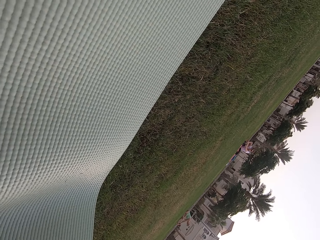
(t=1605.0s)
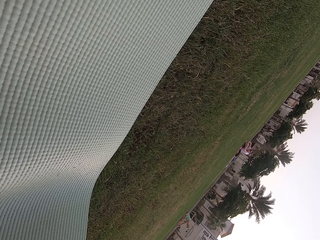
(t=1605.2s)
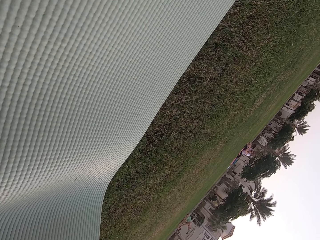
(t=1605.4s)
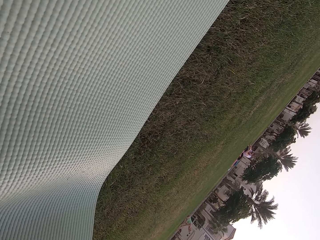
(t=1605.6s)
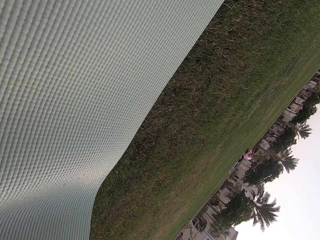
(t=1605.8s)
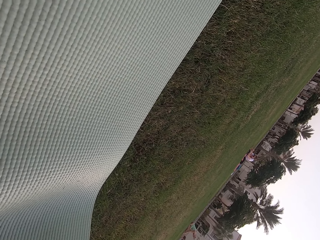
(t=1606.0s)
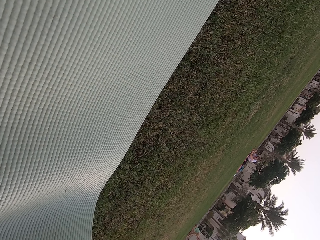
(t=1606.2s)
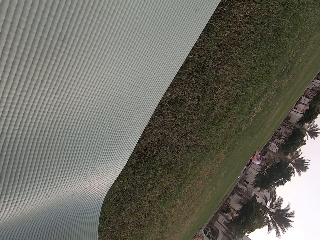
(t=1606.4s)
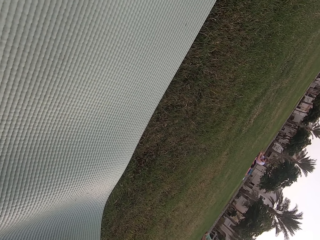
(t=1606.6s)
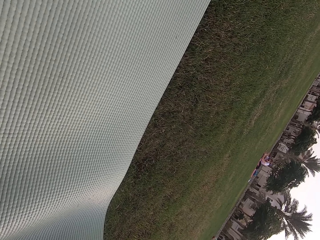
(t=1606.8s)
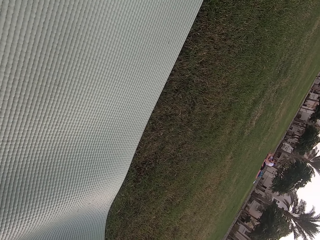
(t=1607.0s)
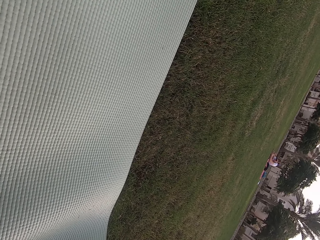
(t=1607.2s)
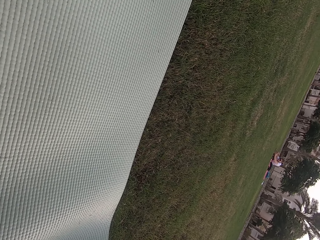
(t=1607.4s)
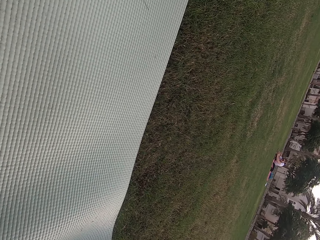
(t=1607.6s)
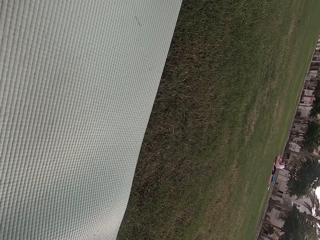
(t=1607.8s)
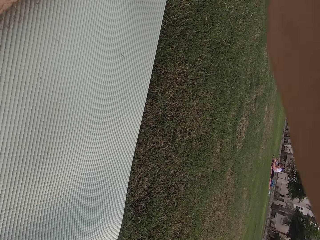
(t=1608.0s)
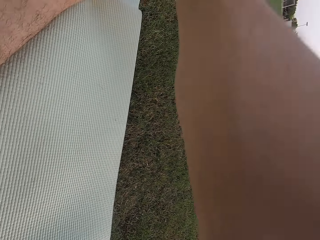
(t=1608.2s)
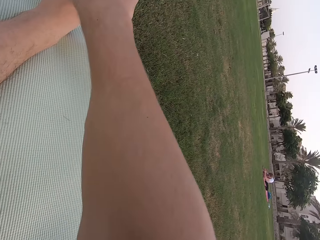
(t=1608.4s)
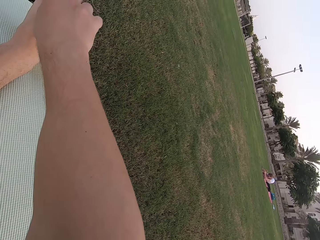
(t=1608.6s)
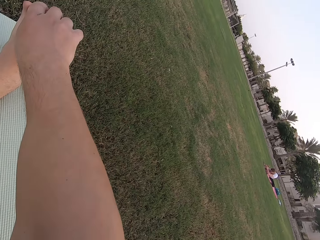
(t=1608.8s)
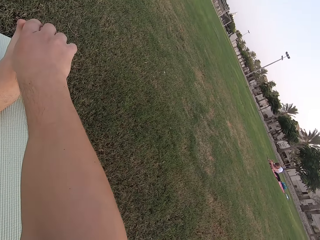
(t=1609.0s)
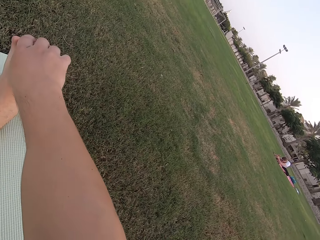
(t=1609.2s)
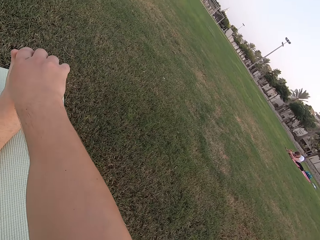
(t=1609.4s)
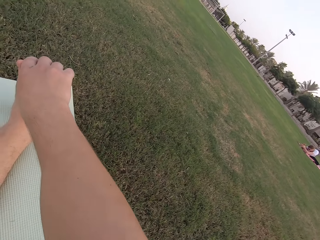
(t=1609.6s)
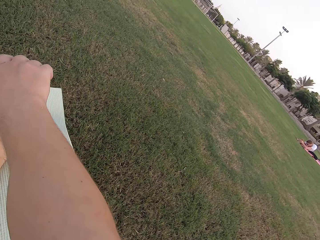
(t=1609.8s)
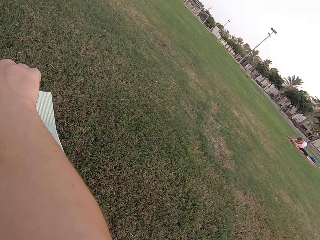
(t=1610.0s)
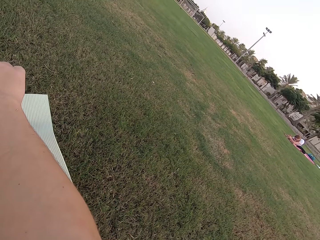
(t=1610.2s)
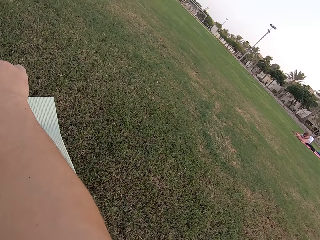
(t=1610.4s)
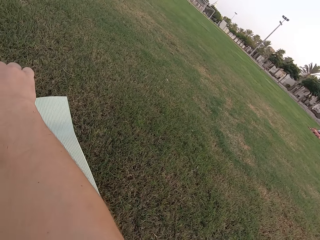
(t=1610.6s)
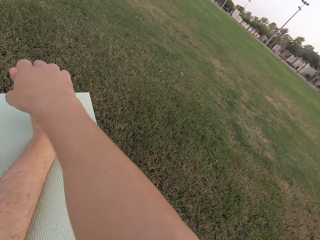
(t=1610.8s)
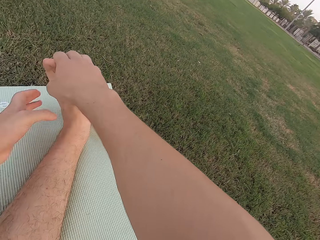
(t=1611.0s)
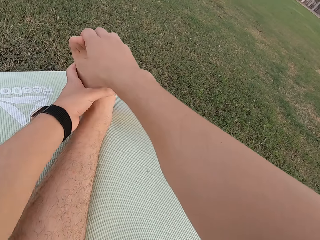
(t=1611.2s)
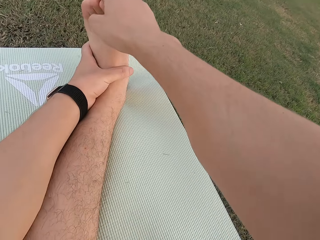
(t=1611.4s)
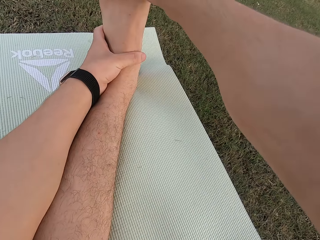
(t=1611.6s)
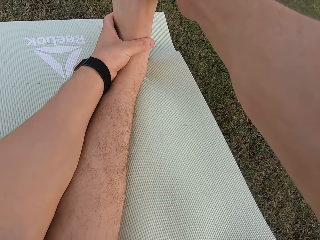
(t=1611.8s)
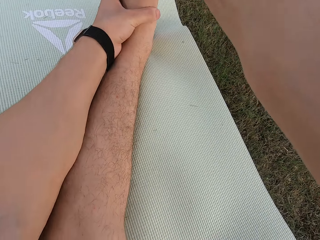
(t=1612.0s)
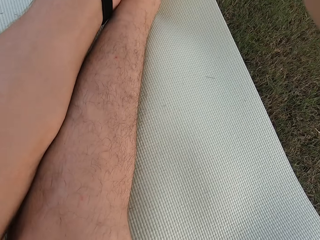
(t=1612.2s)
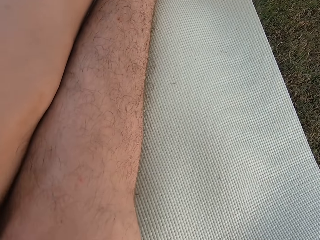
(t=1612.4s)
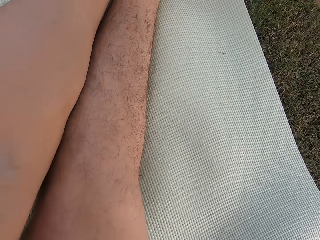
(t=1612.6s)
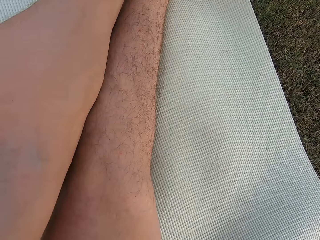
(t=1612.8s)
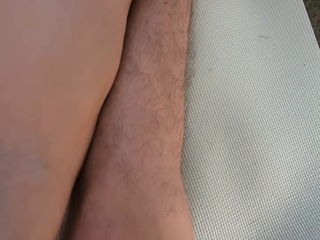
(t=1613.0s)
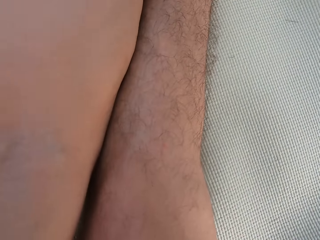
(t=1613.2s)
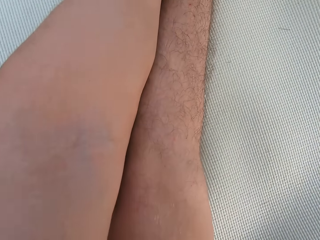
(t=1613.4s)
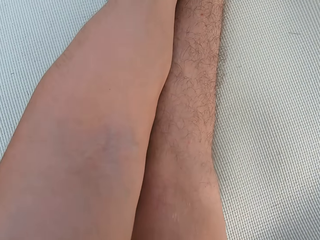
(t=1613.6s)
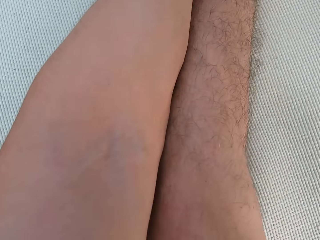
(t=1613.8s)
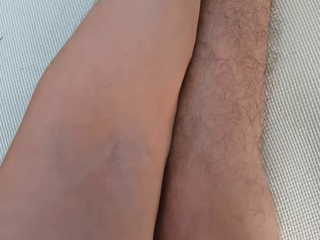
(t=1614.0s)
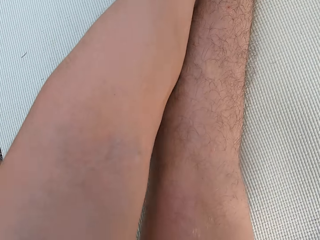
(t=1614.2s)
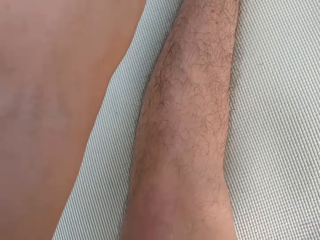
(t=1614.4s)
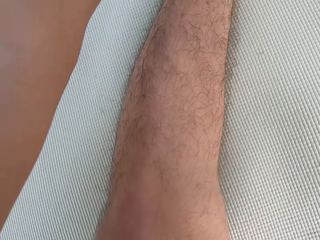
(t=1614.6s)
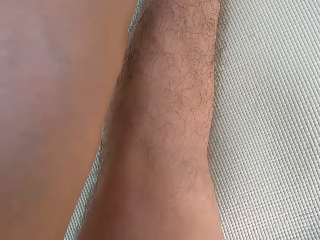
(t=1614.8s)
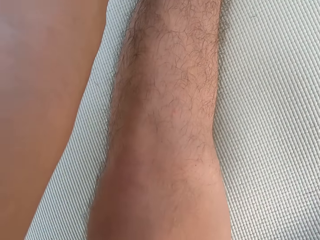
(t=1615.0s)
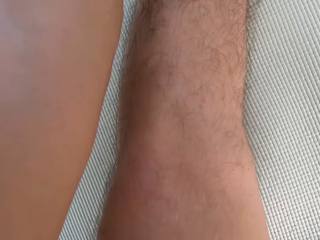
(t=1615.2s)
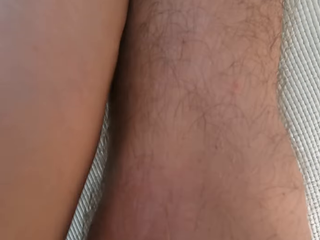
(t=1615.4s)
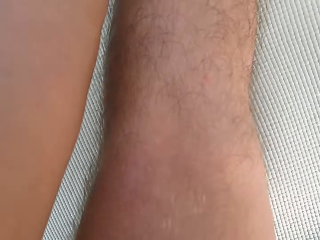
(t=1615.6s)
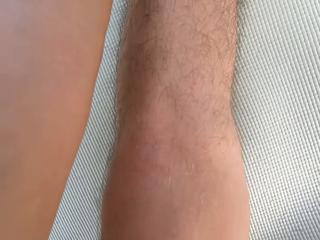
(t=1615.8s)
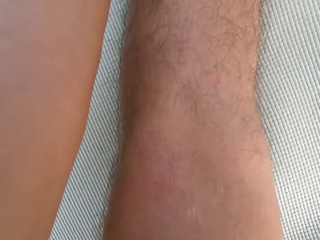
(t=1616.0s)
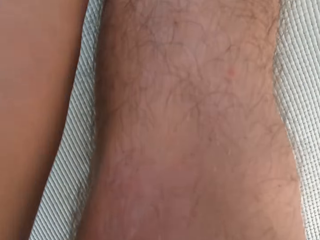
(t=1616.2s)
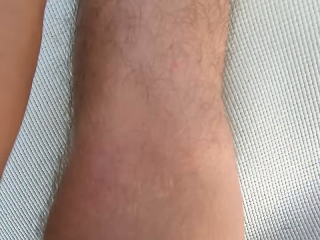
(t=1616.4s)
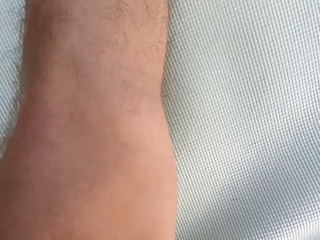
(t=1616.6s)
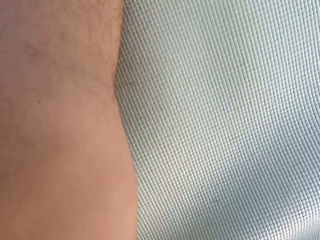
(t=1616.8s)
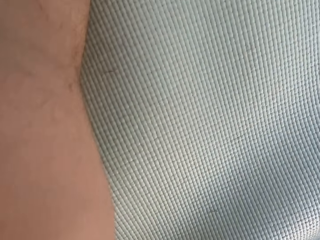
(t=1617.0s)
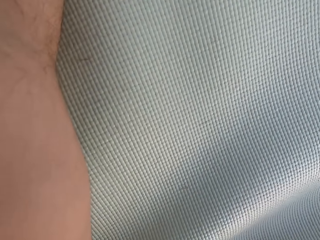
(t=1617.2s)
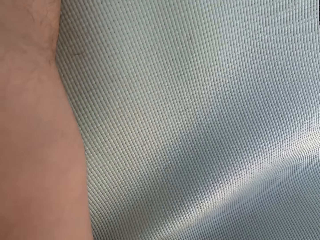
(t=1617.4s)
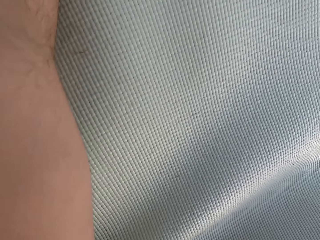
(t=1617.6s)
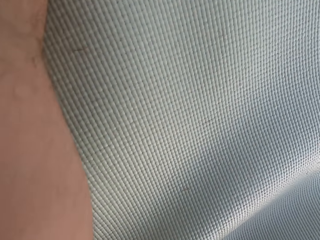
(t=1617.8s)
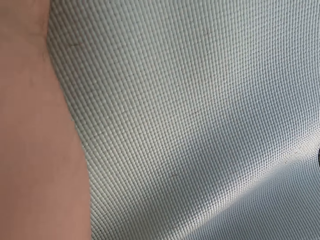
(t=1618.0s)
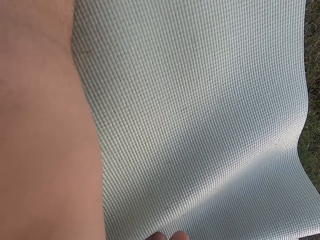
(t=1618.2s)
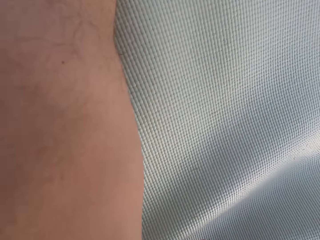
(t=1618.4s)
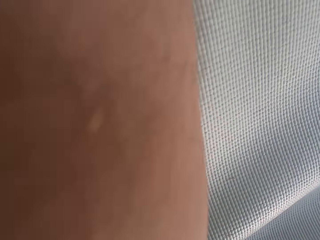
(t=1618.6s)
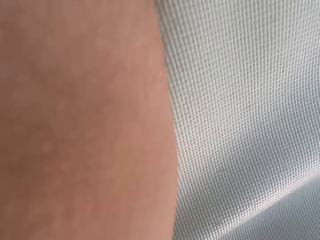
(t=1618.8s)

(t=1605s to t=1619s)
The camera wearer looks around the field. He holds his left foot. He holds the left foot again with both hands. He stretches his left leg on the exercise mat.

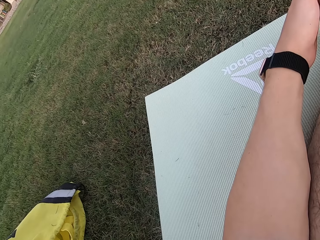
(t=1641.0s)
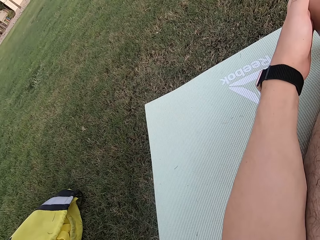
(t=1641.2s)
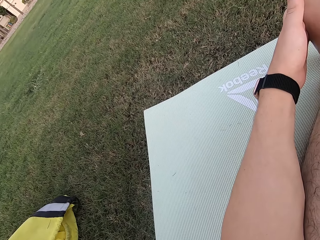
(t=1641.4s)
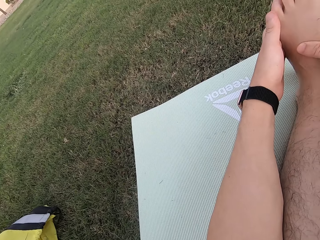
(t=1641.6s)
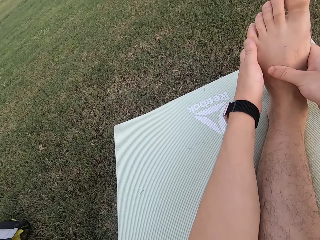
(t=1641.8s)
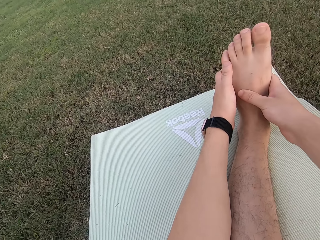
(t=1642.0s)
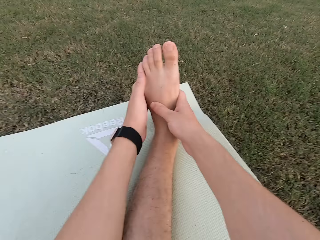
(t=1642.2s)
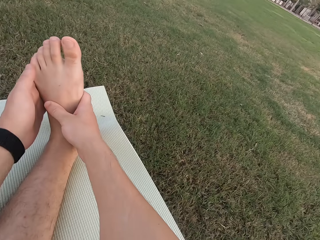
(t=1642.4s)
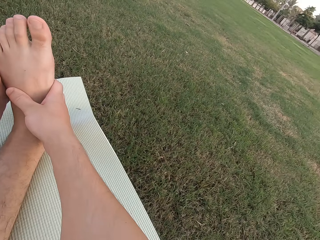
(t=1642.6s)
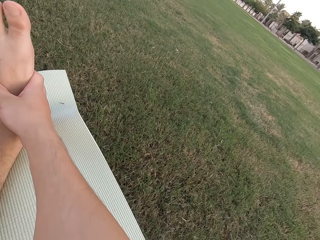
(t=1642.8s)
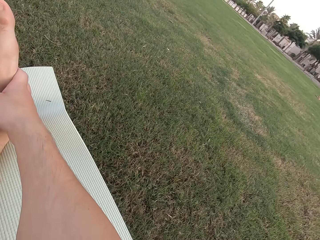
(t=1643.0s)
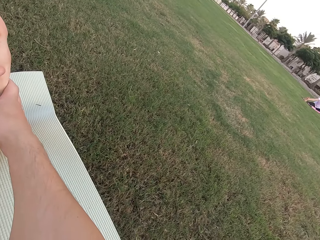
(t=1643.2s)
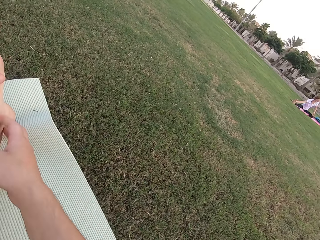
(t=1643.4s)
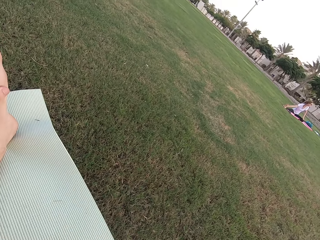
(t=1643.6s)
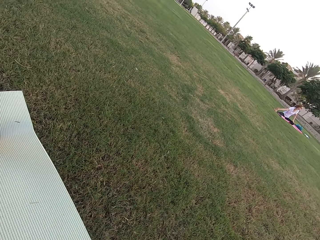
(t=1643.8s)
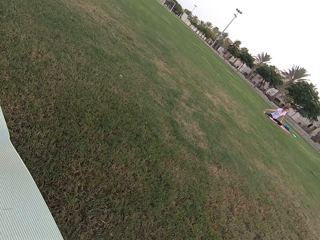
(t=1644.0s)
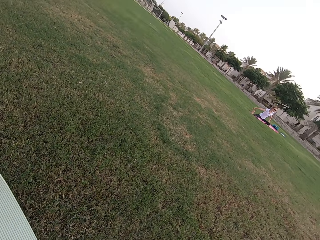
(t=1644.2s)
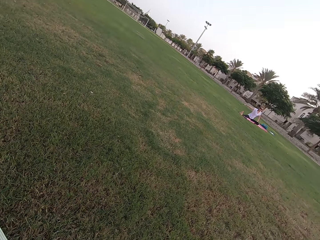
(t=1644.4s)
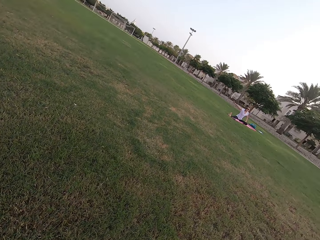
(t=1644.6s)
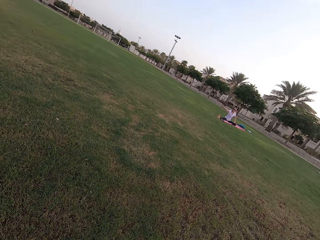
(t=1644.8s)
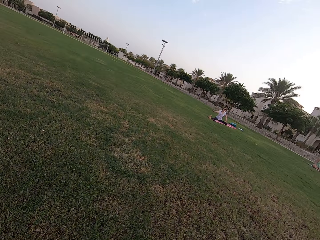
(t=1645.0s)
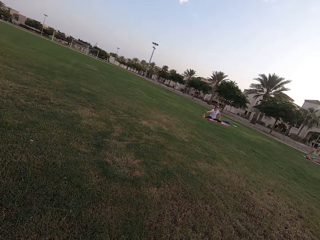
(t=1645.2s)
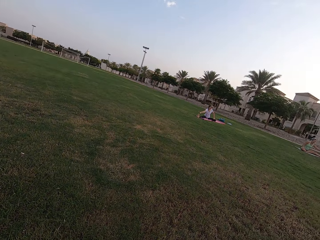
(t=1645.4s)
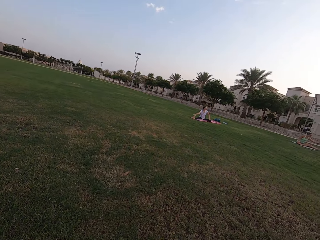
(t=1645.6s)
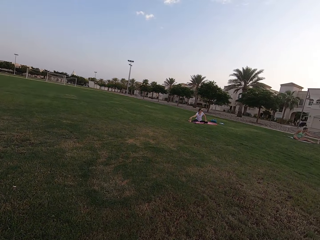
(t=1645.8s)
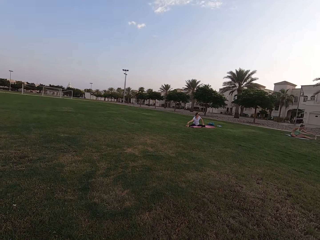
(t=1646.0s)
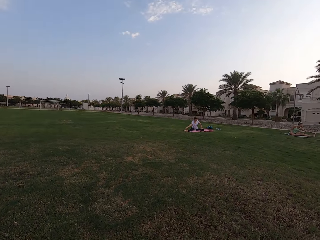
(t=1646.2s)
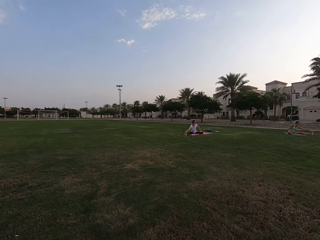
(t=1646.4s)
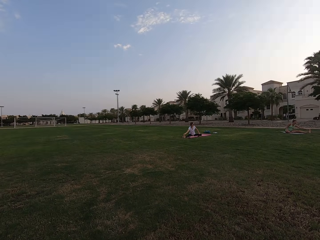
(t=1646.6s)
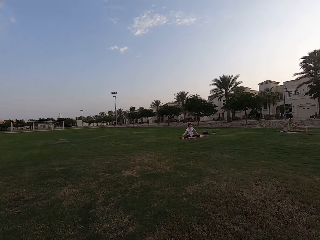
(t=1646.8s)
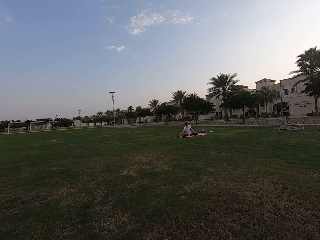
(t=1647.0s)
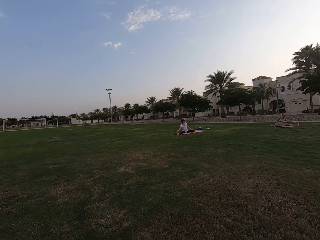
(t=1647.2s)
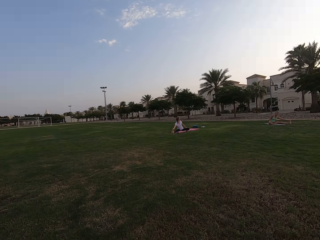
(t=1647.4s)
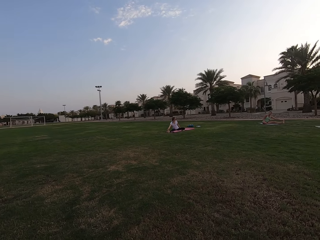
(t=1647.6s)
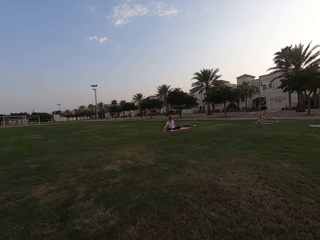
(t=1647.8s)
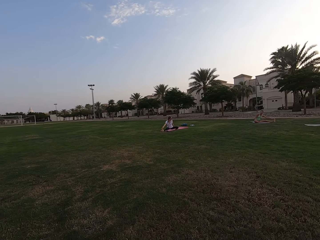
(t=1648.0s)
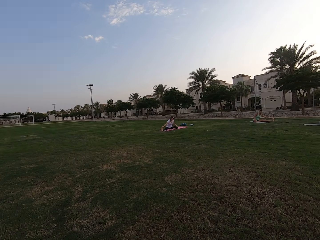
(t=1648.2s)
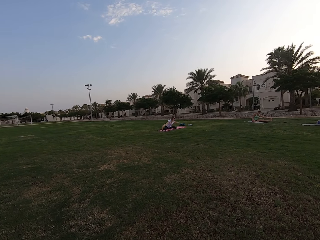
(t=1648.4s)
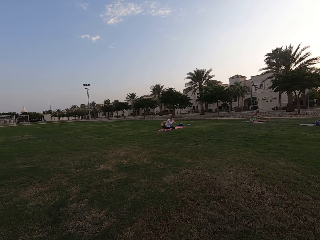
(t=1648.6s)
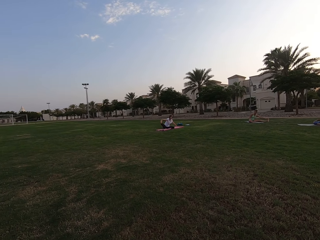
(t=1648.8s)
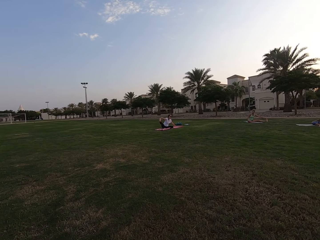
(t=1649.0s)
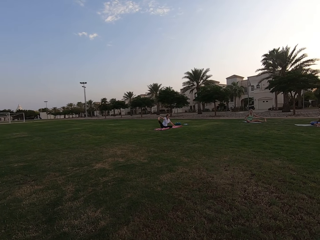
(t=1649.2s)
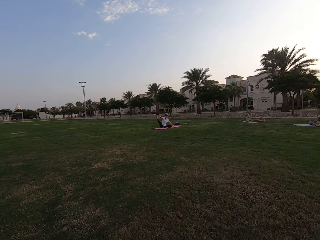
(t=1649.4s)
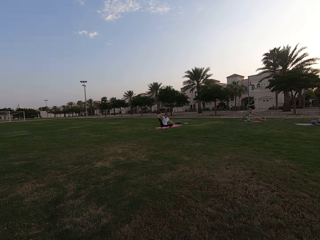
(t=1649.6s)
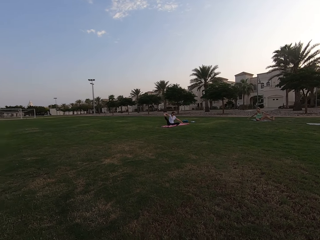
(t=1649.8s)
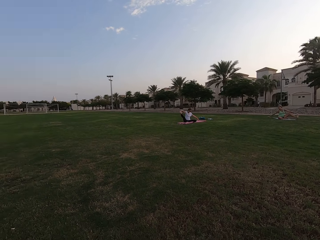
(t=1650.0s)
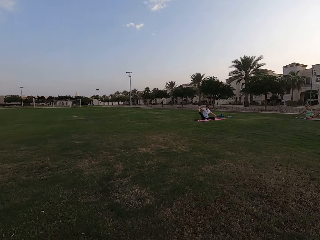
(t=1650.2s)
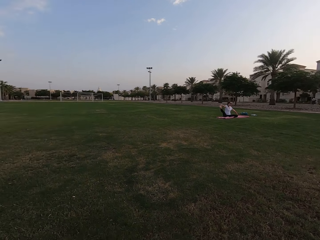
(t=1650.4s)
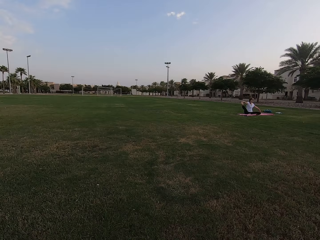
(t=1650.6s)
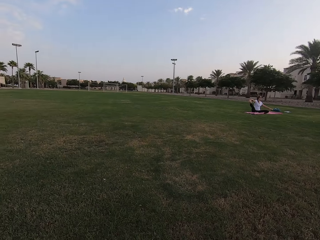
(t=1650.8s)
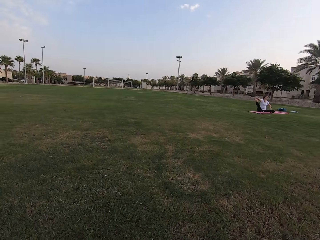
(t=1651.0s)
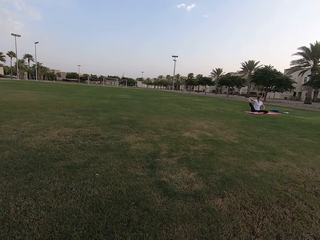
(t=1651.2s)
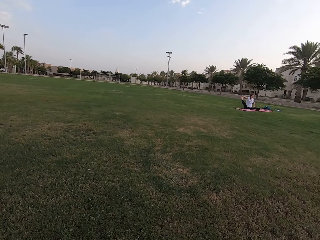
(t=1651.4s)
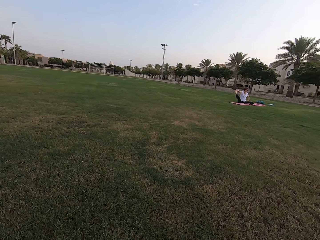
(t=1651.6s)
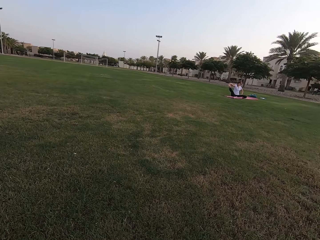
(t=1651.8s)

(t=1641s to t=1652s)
The camera wearer looks around the field. He removes his right hand from the leg. He stares at three persons. The persons stretch their legs and hands. The camera wearer looks around the field.
